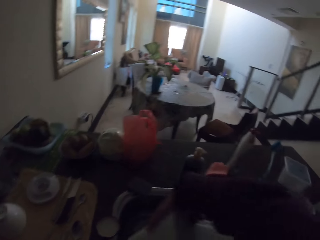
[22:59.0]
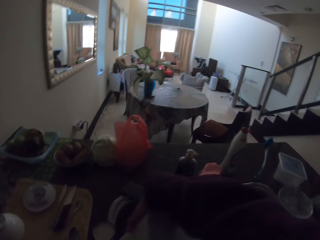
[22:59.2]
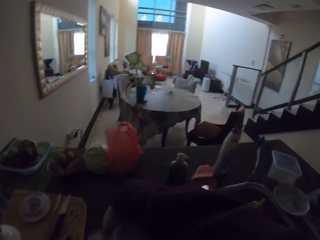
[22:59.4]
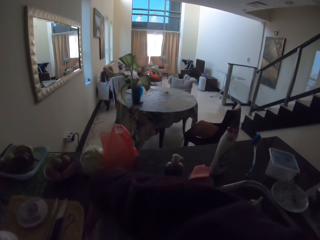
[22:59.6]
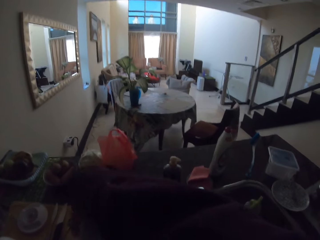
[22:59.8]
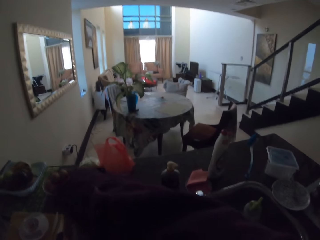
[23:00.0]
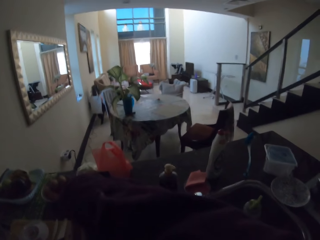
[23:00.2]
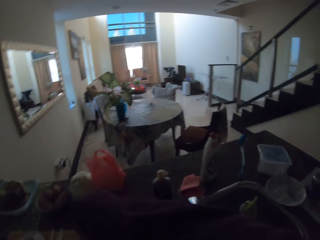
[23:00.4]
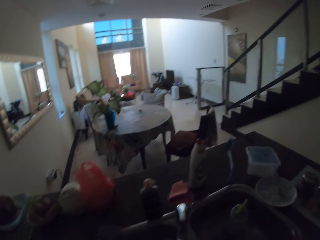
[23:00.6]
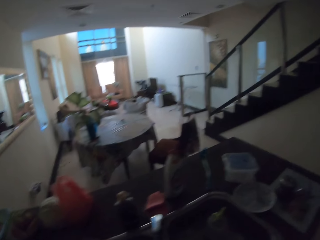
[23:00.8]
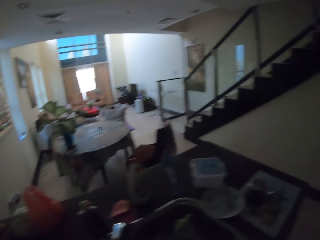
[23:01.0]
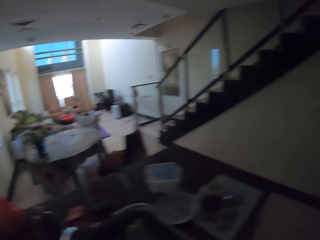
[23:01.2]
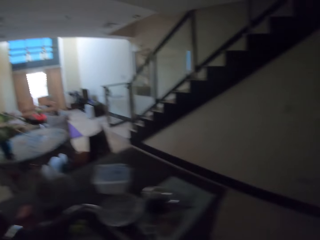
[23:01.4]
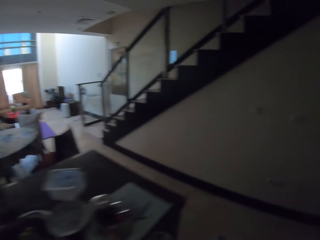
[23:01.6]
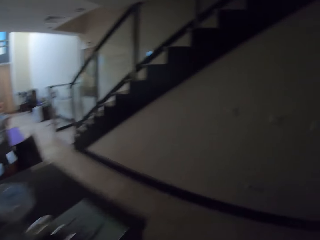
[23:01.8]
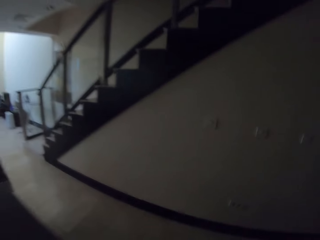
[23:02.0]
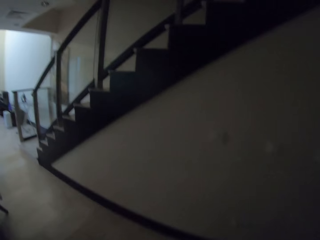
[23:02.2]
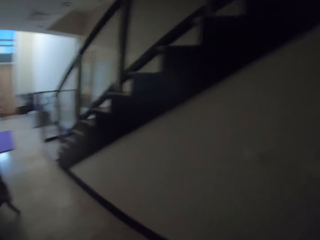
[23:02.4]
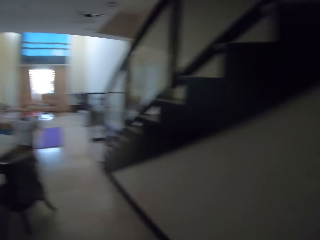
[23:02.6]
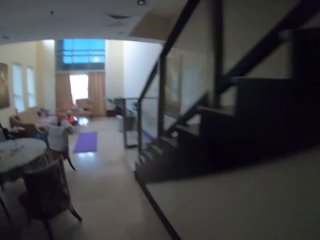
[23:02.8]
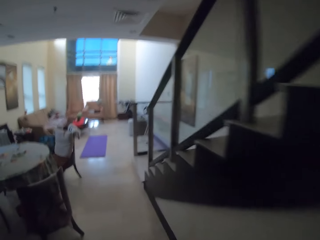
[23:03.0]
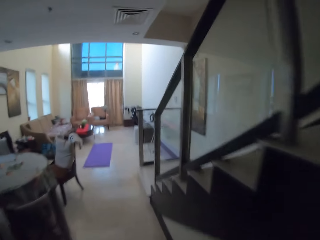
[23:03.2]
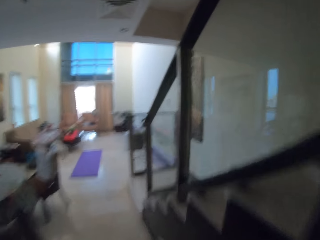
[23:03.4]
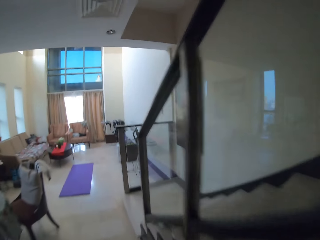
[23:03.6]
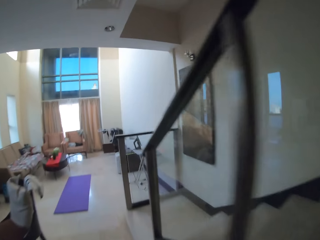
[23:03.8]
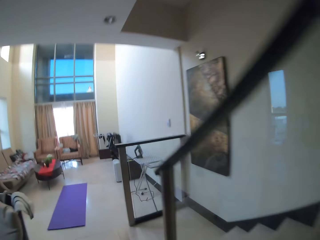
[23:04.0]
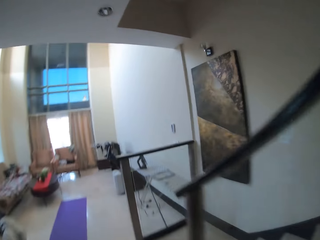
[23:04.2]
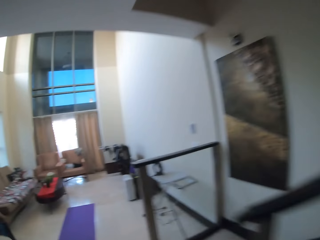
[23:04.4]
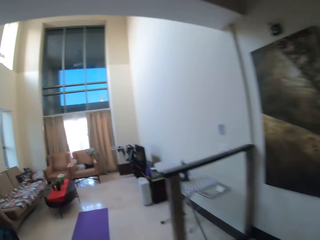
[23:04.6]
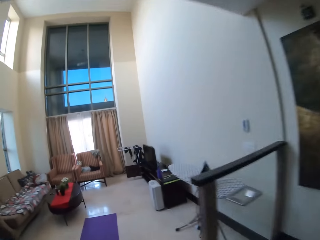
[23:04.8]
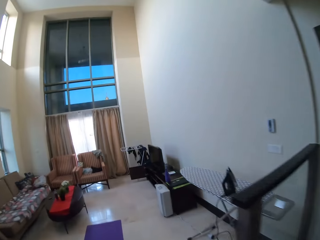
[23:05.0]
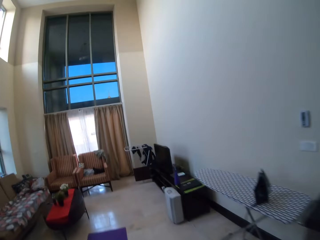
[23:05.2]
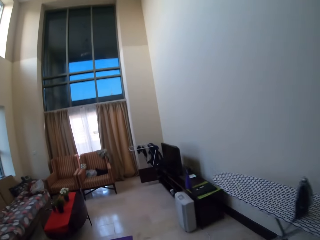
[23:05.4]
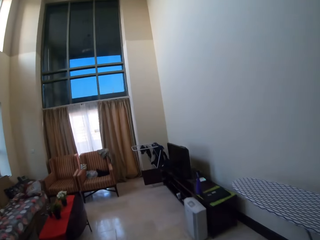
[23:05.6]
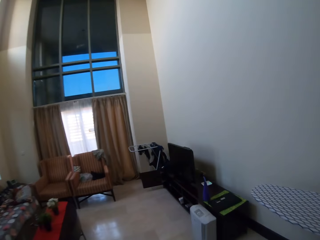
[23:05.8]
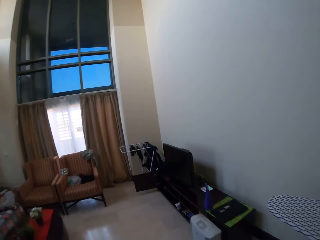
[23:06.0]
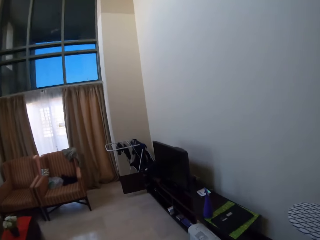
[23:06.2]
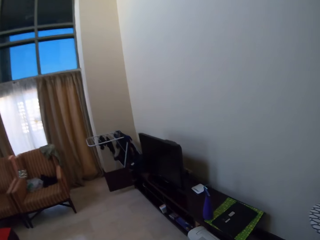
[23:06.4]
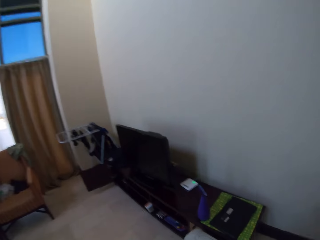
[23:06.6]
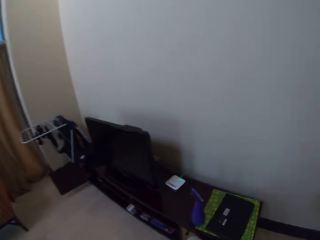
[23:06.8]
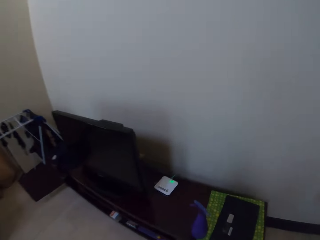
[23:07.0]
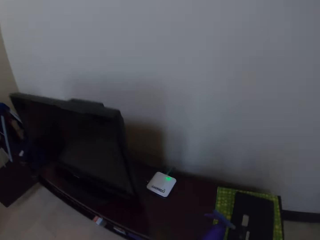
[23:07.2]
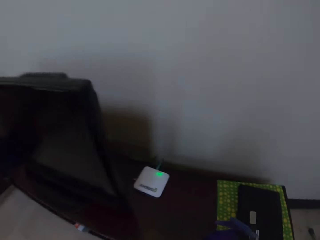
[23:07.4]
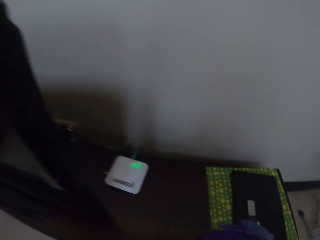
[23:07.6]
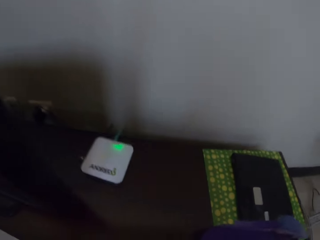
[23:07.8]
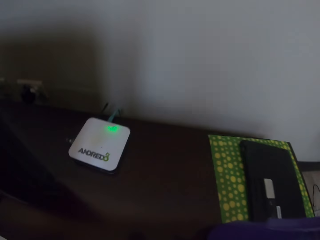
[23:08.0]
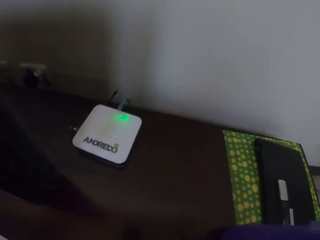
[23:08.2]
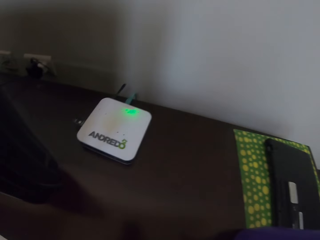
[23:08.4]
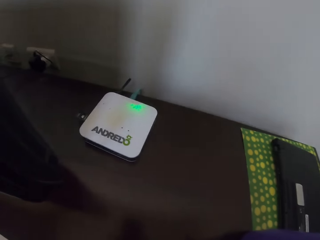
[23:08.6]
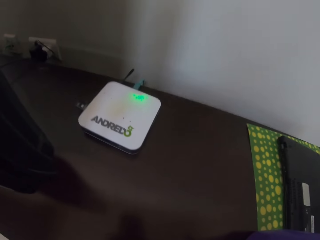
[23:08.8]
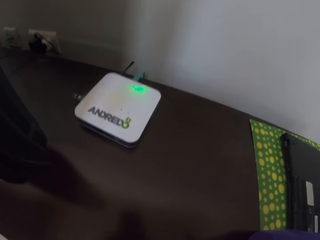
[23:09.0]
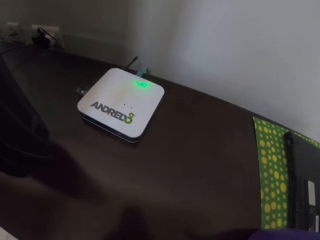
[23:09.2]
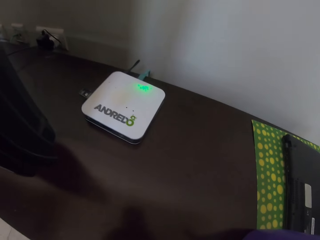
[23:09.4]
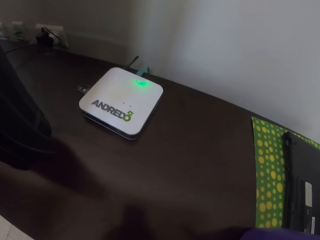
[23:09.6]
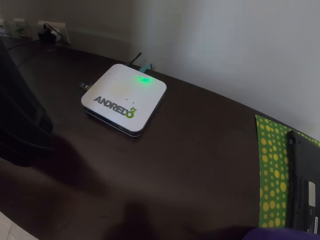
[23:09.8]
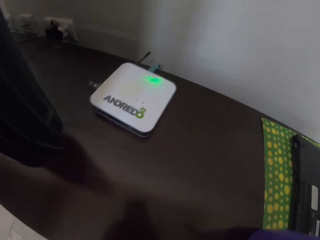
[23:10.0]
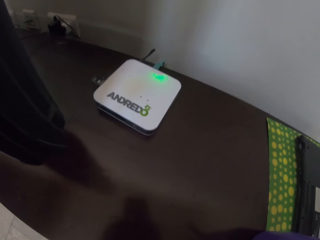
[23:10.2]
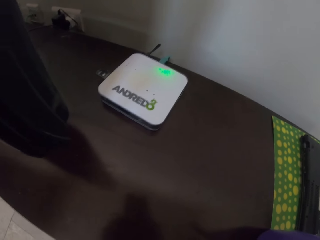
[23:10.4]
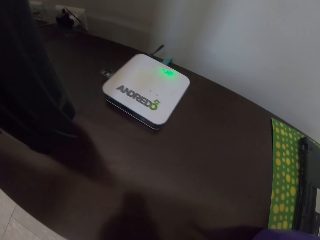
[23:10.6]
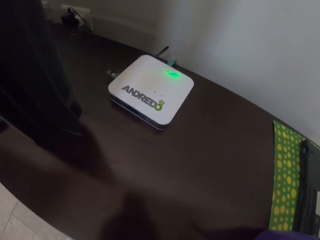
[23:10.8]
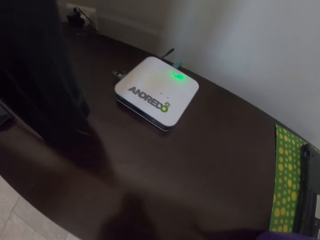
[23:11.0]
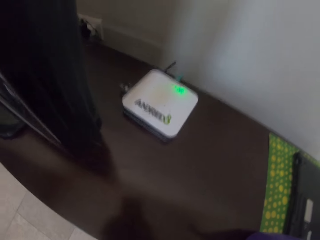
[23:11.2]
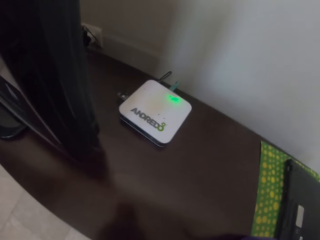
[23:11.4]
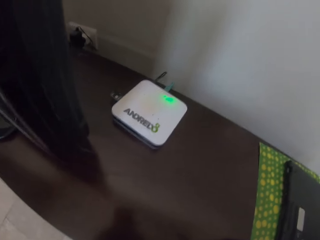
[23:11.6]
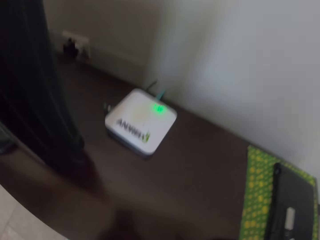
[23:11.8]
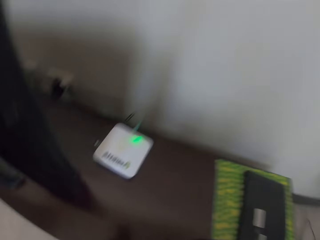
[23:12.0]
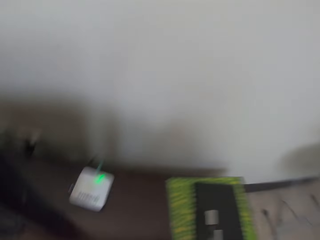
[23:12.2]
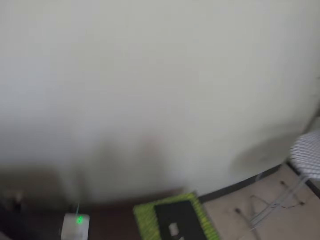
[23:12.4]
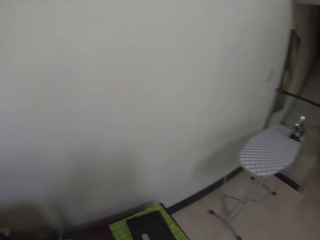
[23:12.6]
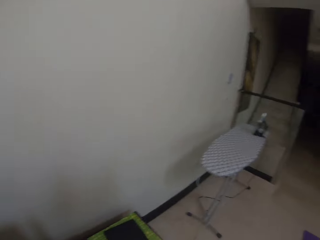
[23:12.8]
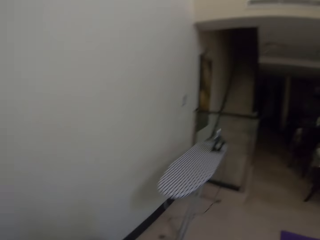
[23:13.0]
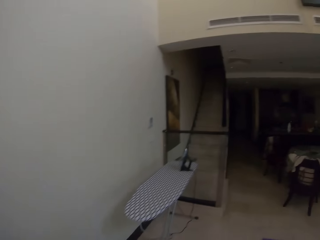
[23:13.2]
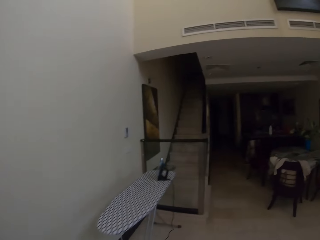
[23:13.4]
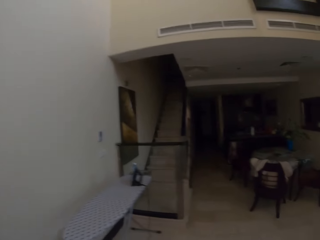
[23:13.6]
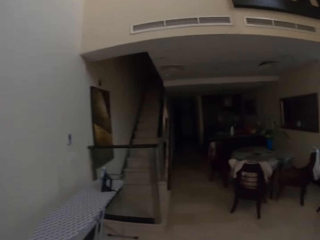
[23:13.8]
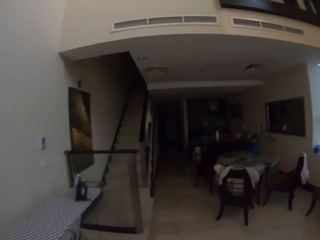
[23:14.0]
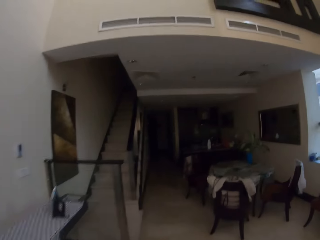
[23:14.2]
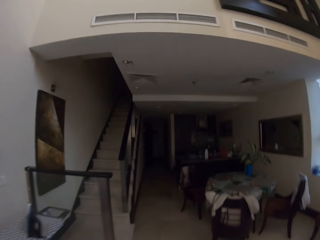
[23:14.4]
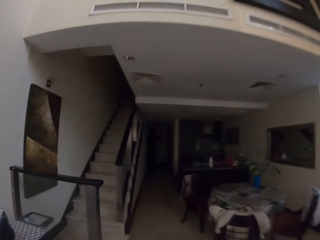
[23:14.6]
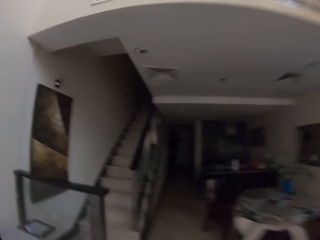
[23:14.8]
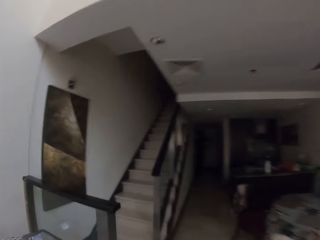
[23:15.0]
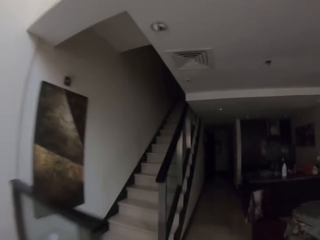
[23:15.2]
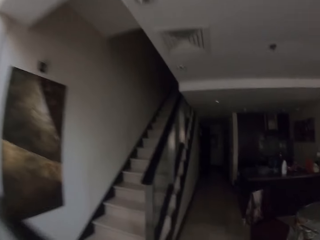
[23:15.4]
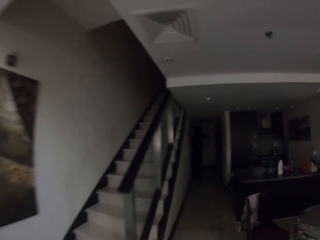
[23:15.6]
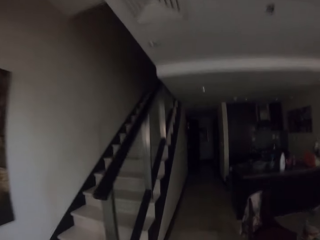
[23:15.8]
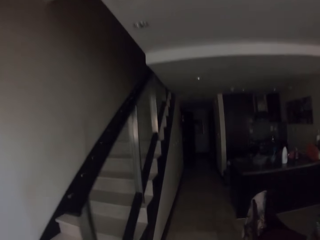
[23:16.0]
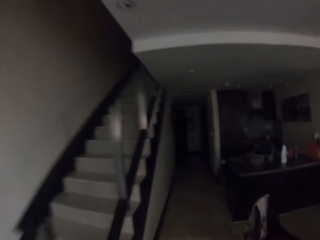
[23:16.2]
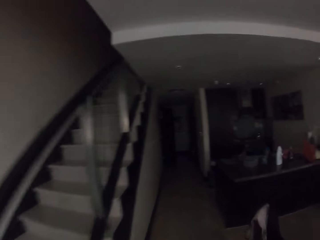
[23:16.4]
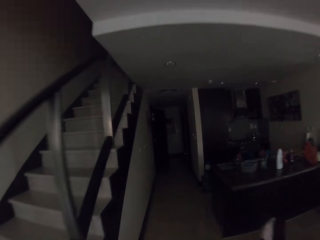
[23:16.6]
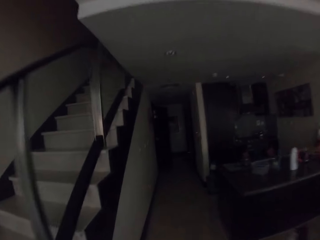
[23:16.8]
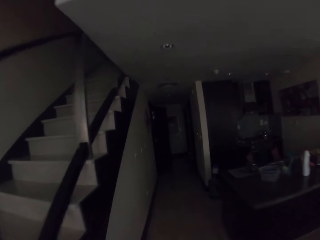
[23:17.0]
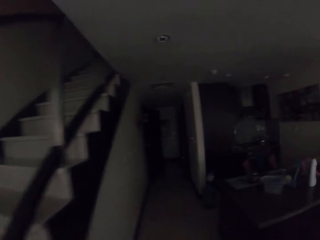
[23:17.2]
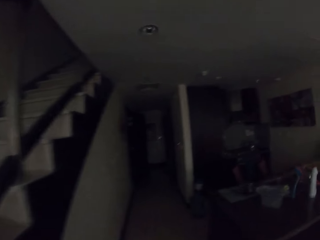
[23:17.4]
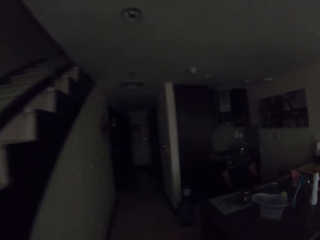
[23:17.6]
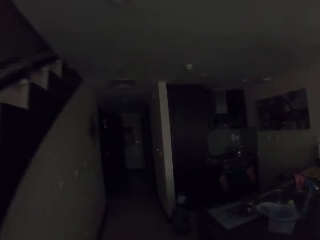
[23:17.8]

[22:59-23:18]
The camera wearer looks around the house. She moves her hand on the sink. She walks in the house. She stands near the television stand. She looks around. She looks at the television stand. She walks in the house.
